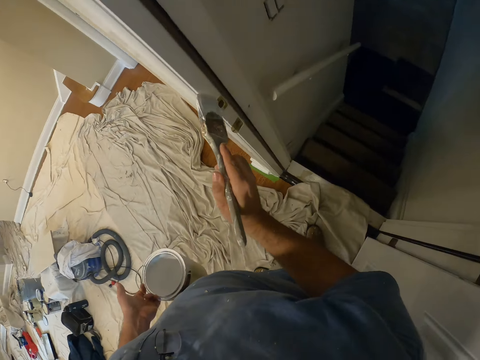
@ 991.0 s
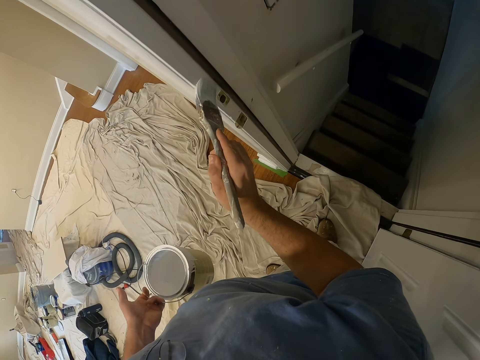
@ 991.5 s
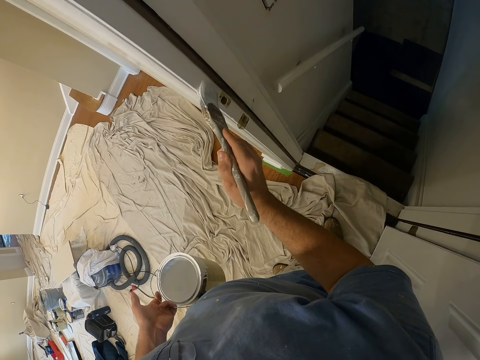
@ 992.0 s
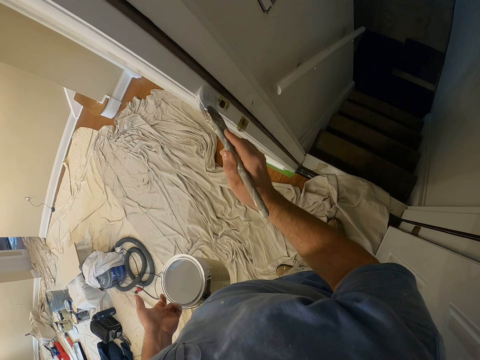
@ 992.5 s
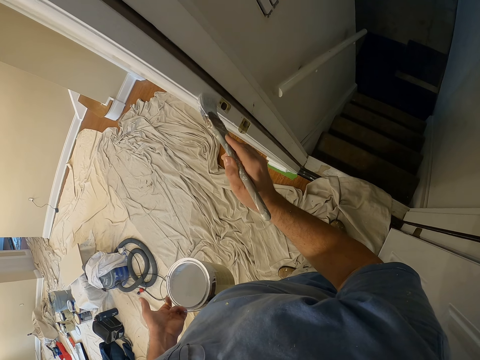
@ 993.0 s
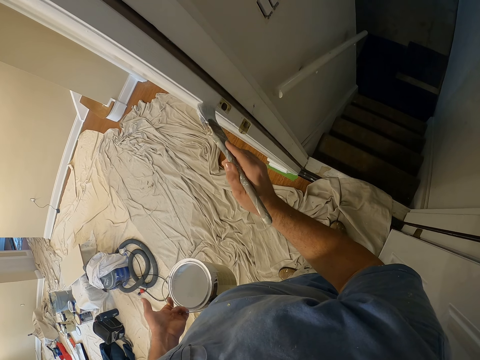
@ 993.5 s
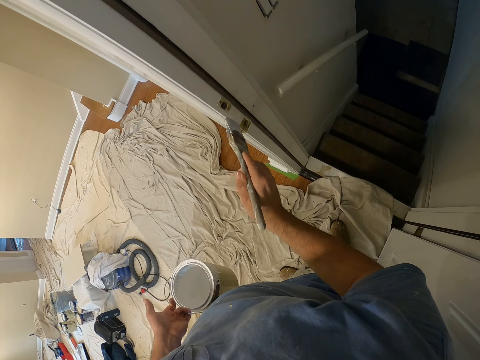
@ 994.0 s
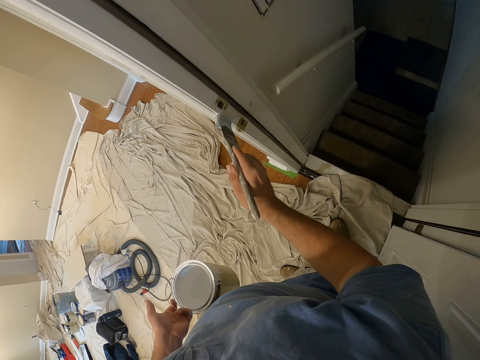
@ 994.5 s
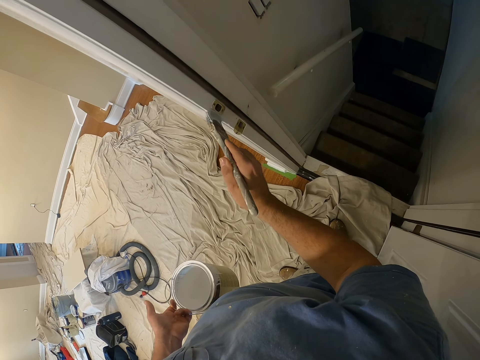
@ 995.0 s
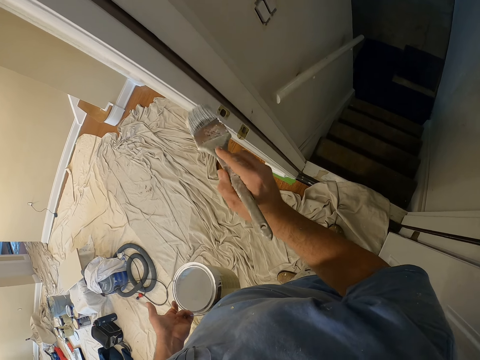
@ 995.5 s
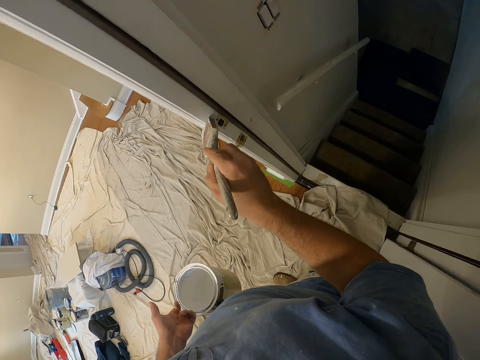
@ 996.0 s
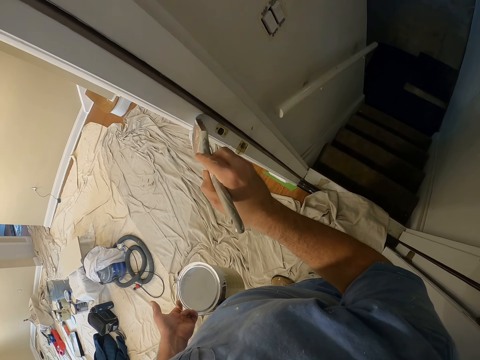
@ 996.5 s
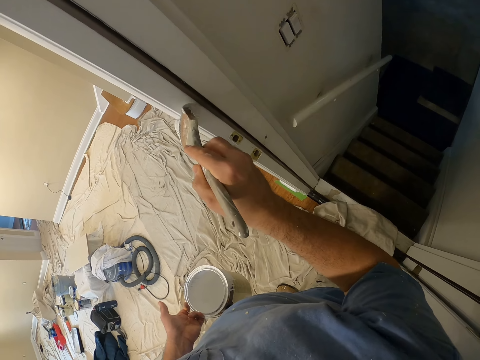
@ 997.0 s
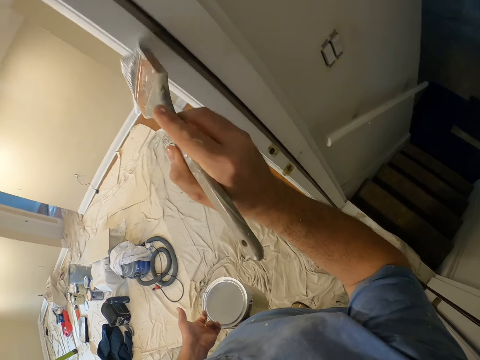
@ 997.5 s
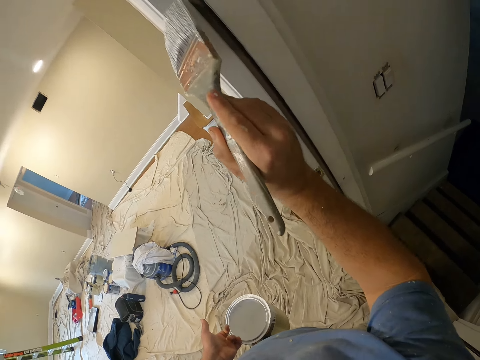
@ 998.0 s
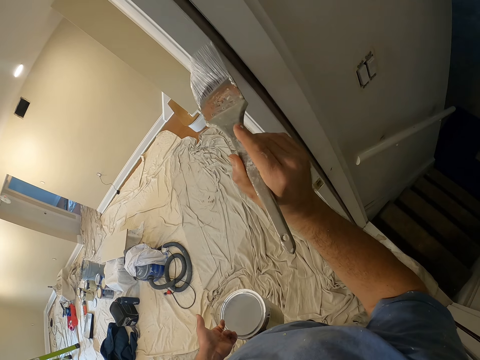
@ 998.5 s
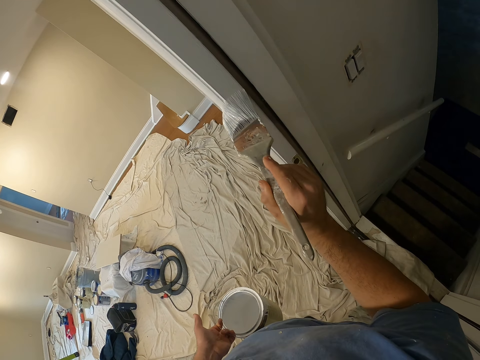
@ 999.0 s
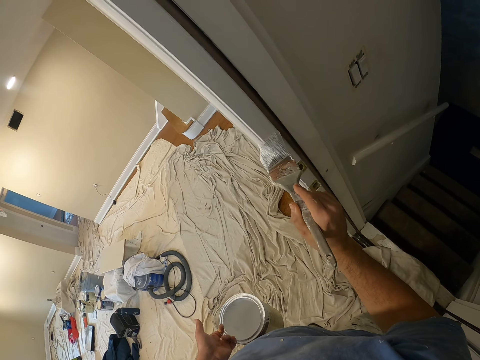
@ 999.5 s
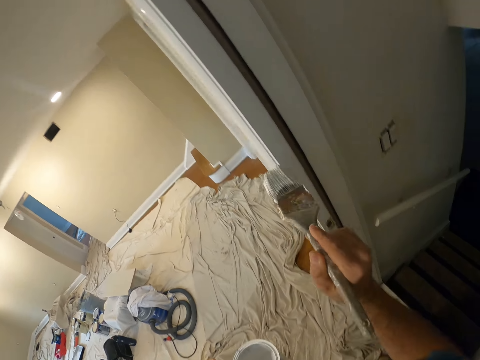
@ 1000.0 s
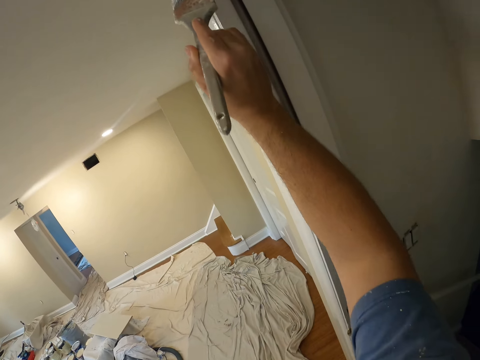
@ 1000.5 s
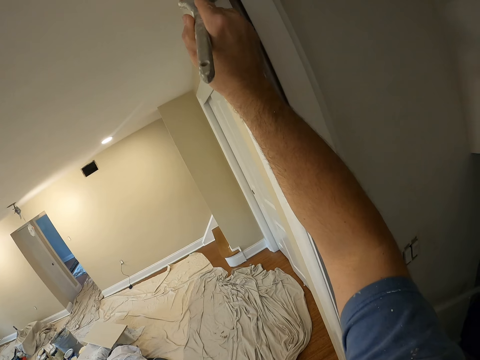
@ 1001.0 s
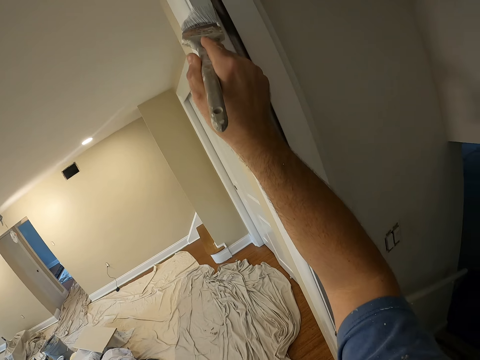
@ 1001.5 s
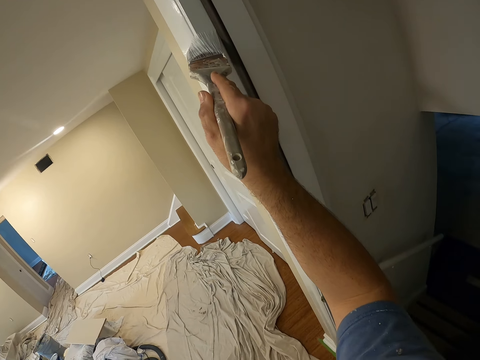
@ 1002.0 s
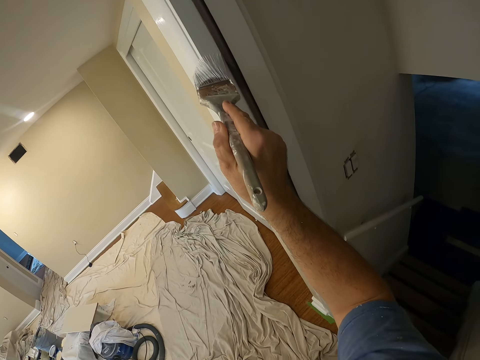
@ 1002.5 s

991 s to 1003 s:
The camera wearer applies paint on the door frame with a paint brush.

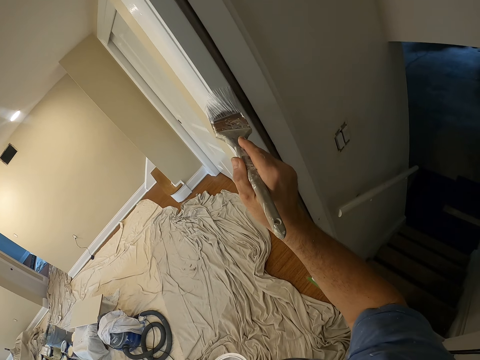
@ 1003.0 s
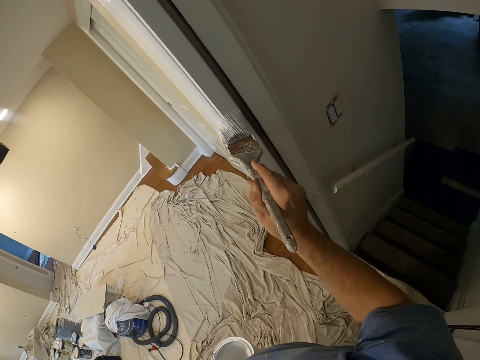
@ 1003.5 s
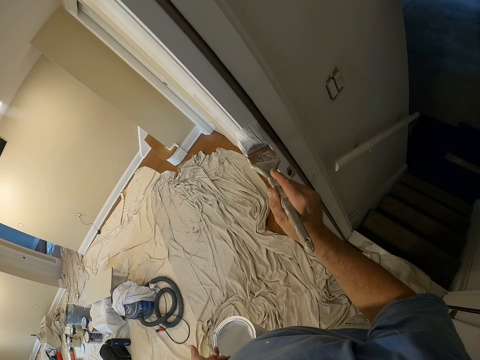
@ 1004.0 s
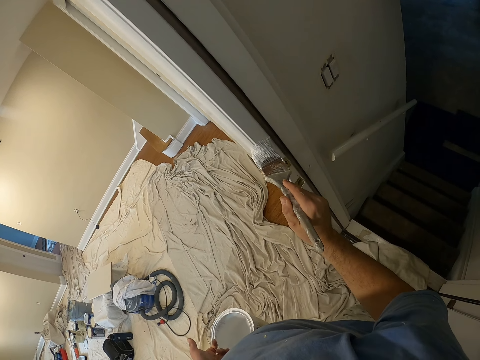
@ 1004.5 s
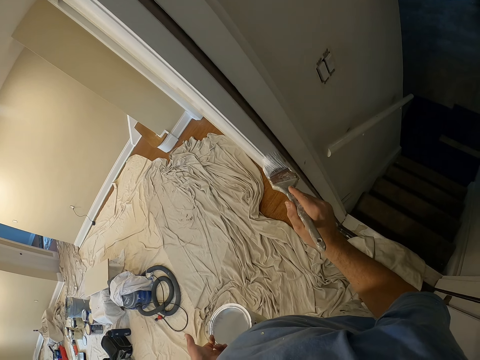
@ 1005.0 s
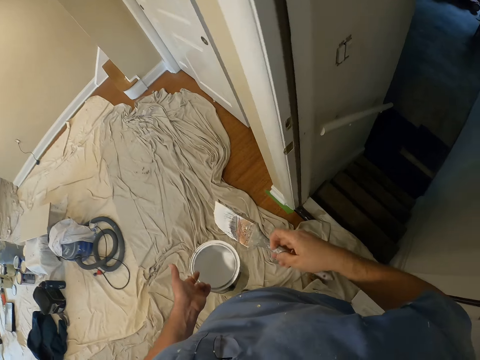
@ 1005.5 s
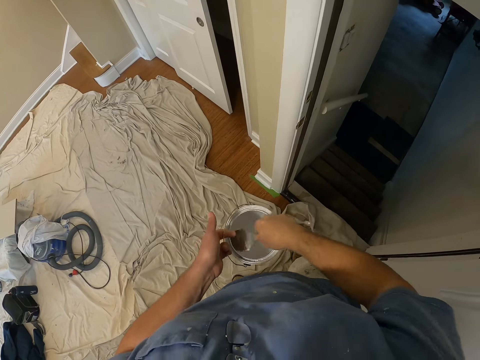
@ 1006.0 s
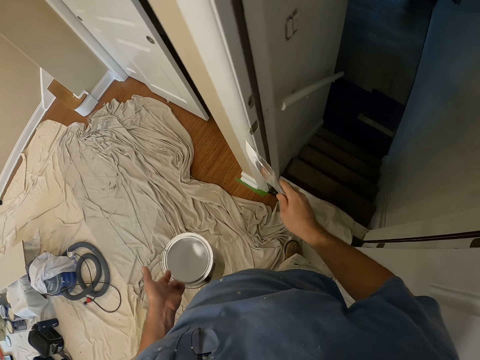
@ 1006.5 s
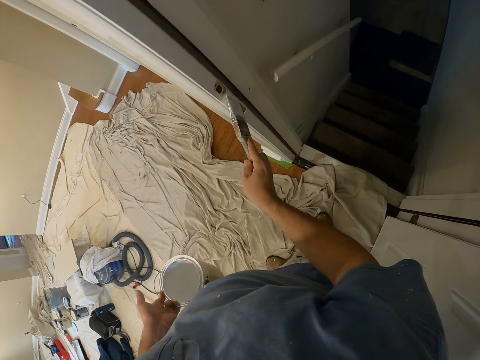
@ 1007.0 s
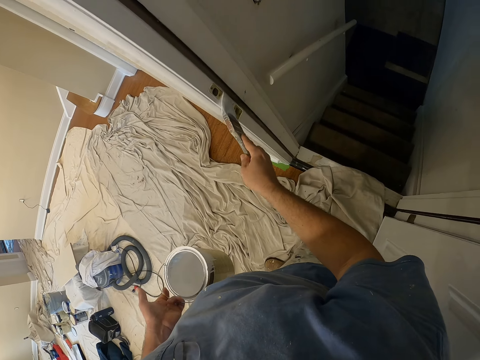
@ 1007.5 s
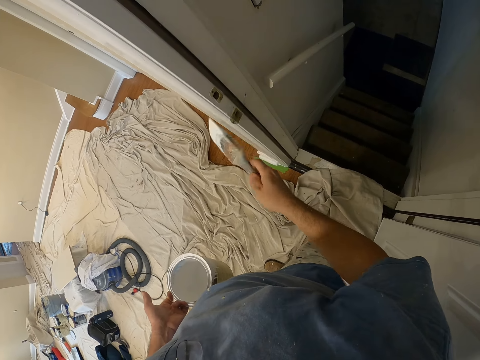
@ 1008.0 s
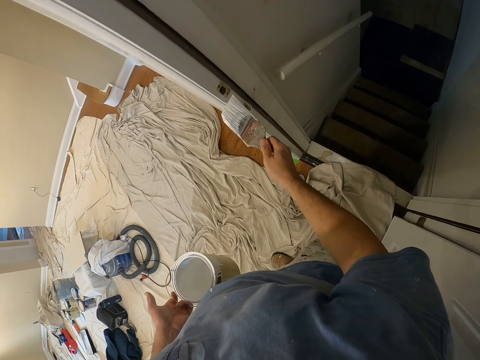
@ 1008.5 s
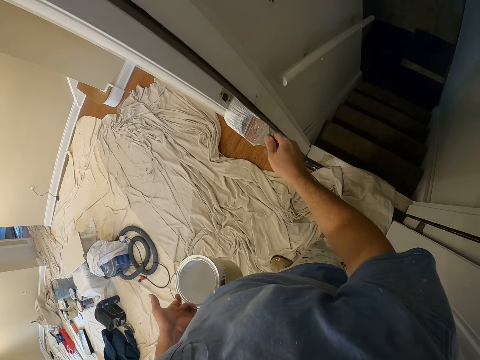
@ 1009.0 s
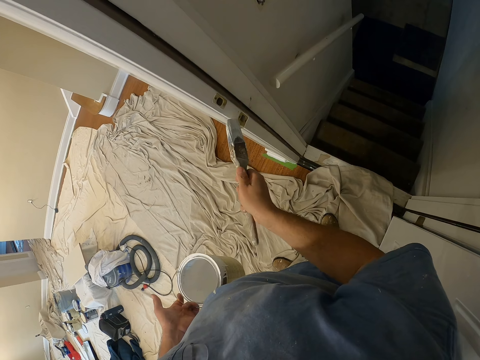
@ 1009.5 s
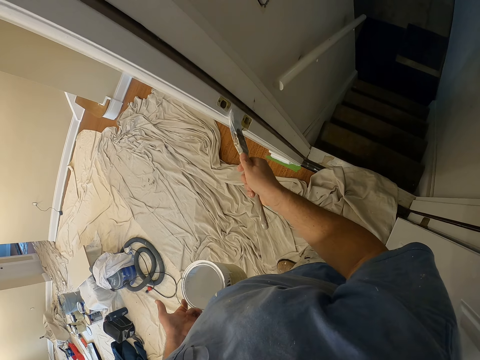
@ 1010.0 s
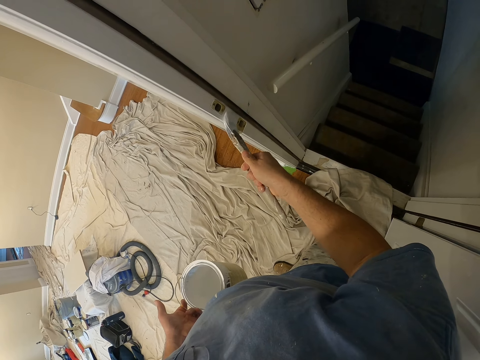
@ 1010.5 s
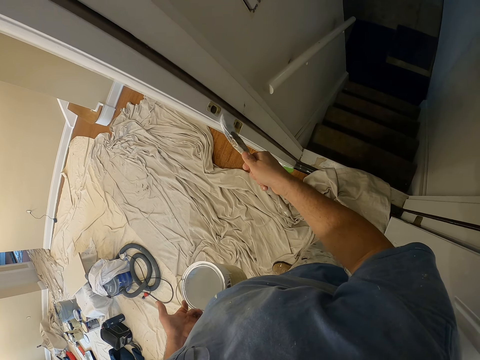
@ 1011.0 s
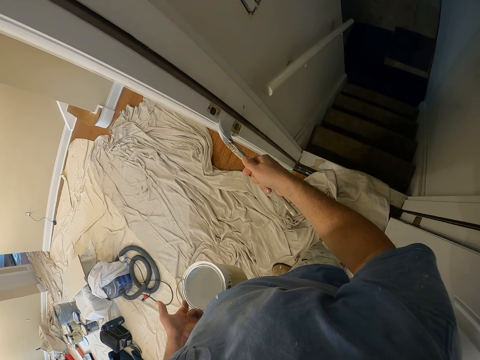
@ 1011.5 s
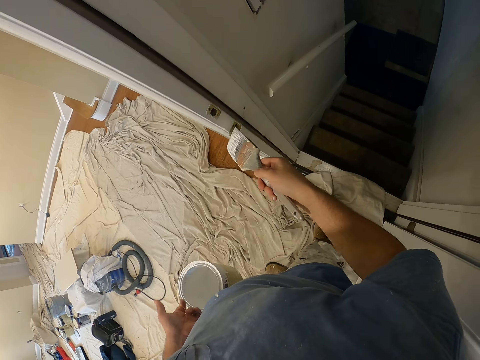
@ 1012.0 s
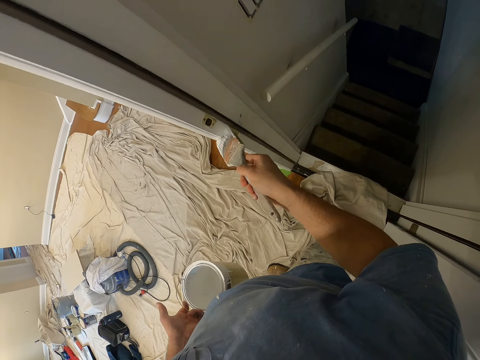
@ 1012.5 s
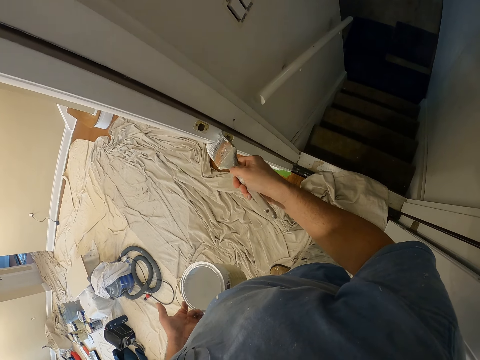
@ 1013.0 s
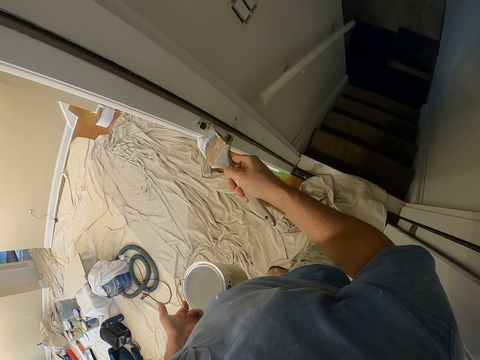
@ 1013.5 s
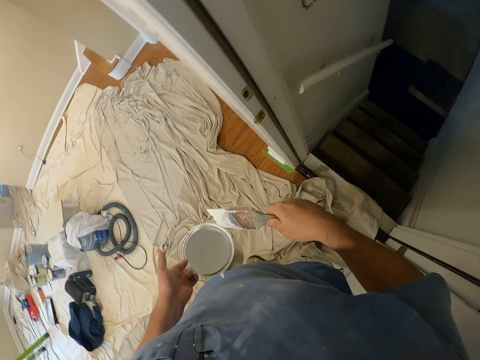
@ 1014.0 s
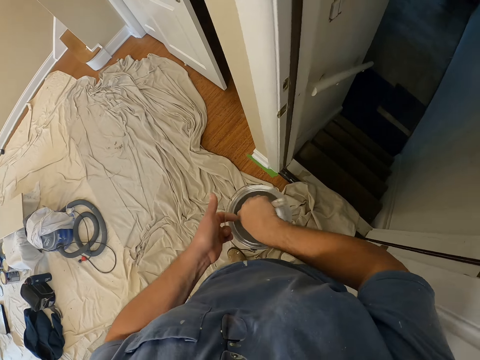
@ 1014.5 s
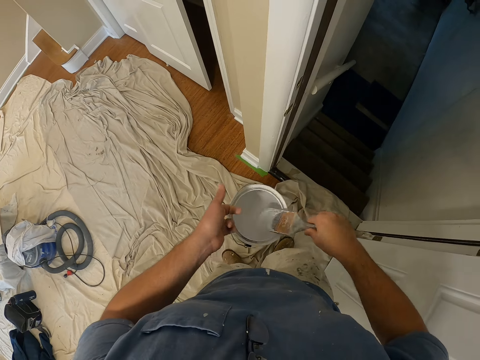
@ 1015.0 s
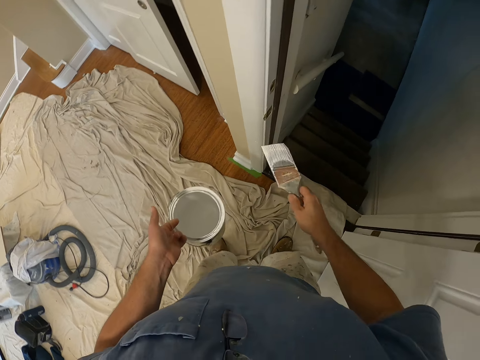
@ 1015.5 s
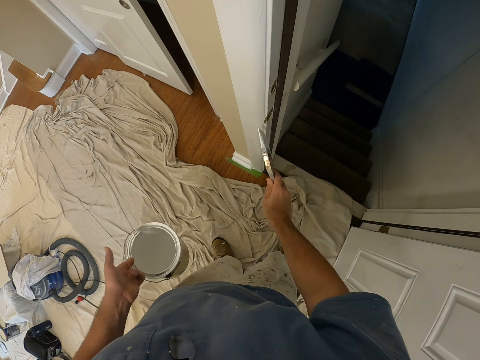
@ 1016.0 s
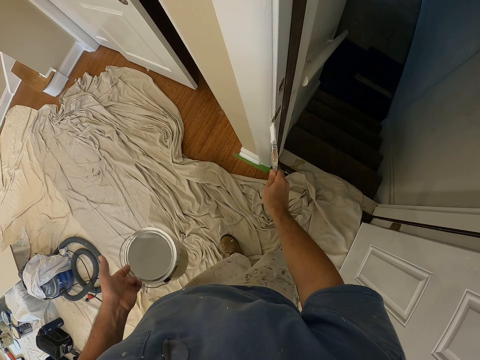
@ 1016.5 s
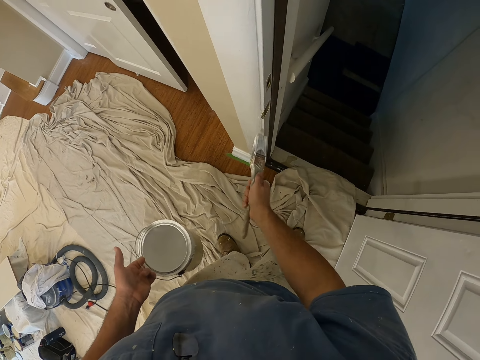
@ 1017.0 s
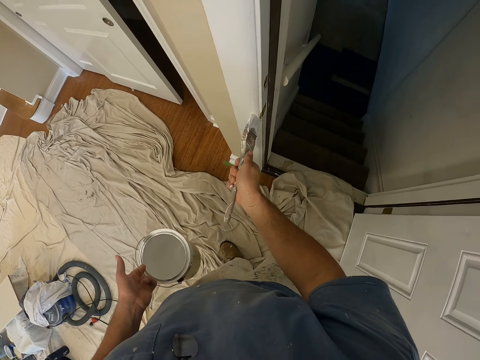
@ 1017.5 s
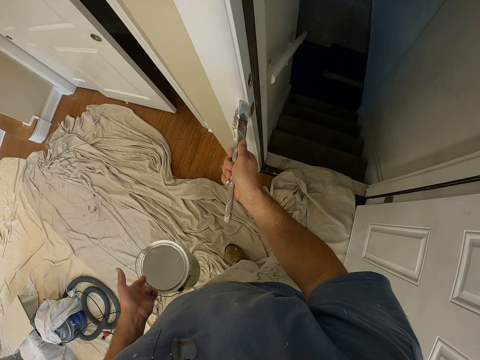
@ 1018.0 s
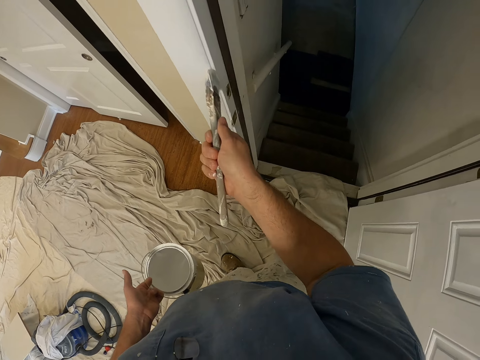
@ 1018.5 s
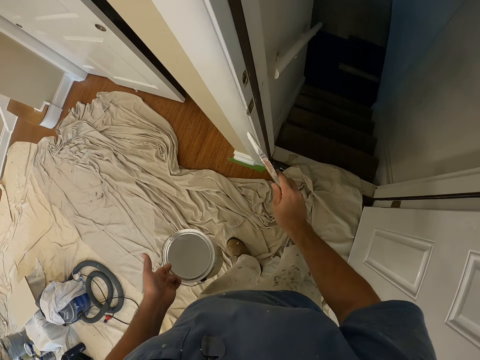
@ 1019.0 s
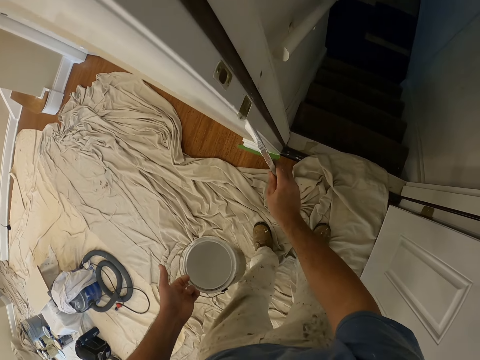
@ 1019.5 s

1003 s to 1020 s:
The camera wearer scoops paint from a can with a paint brush. They apply paint on the door frame with the paint brush. They scoop paint from the can with the paint brush. They apply paint on the door frame with the paint brush.
